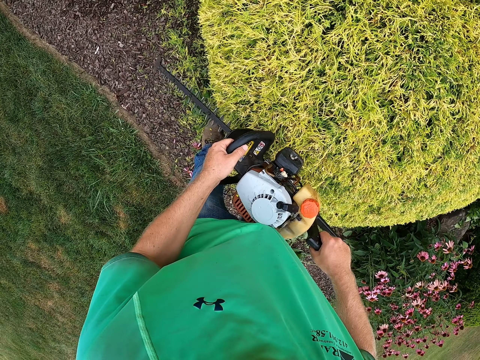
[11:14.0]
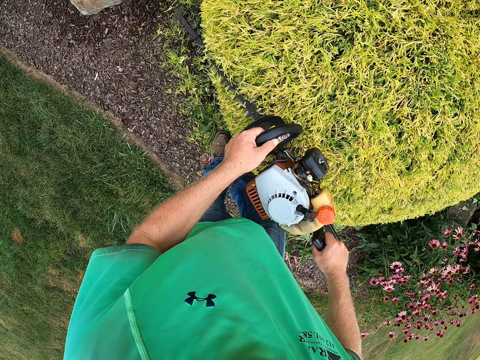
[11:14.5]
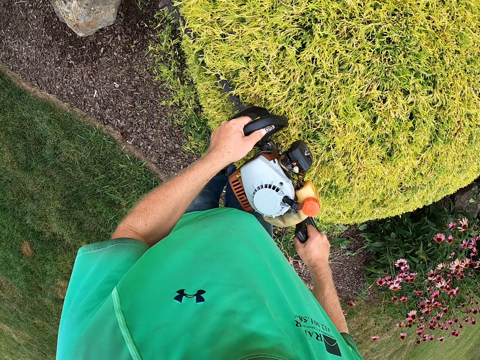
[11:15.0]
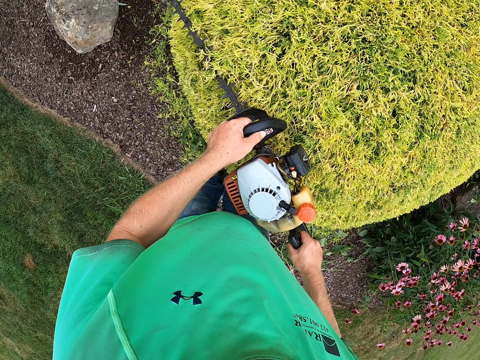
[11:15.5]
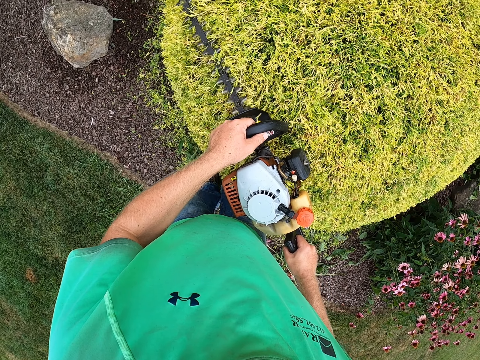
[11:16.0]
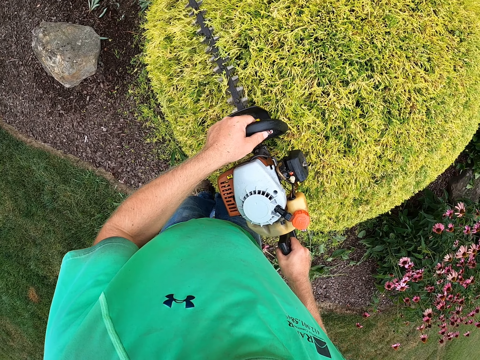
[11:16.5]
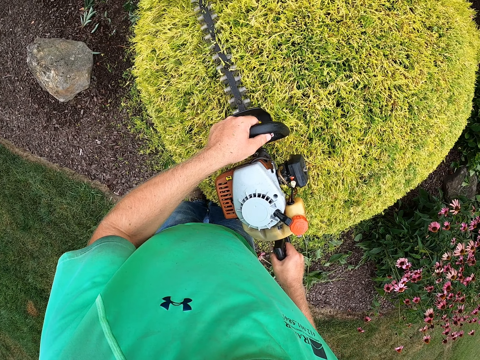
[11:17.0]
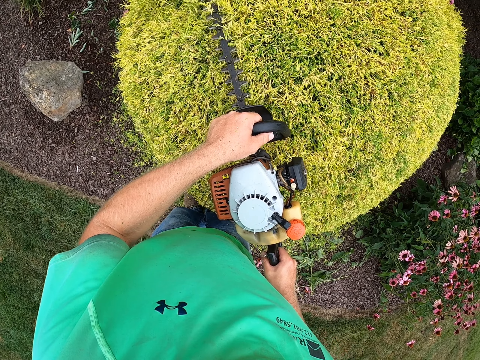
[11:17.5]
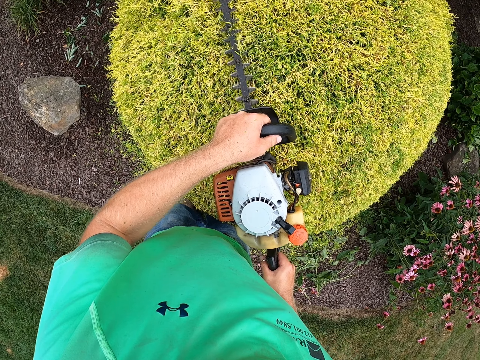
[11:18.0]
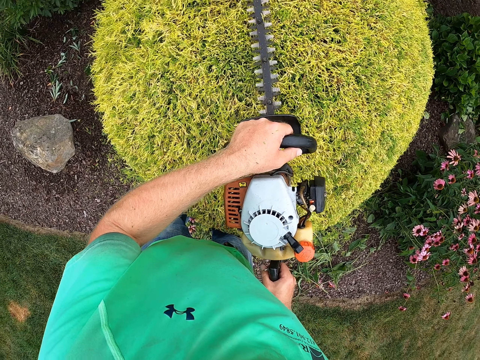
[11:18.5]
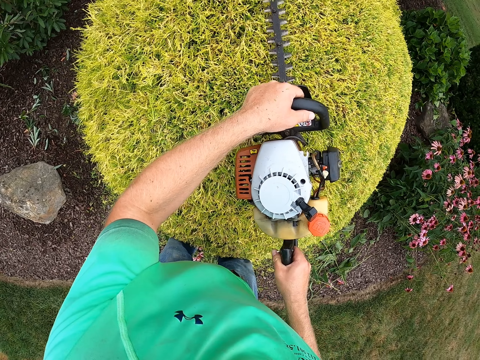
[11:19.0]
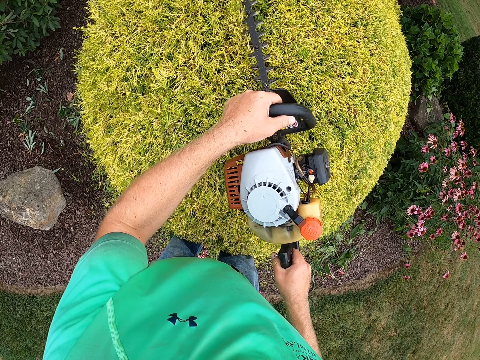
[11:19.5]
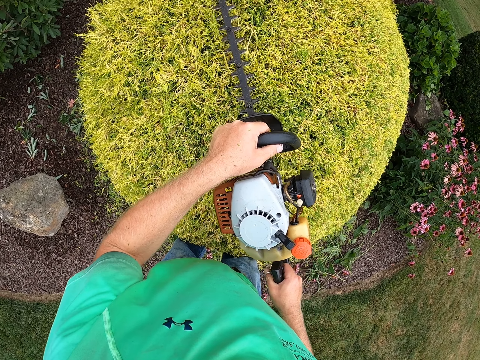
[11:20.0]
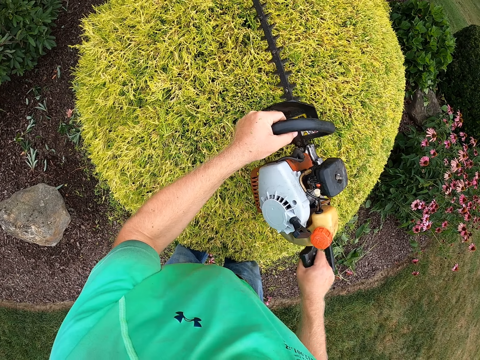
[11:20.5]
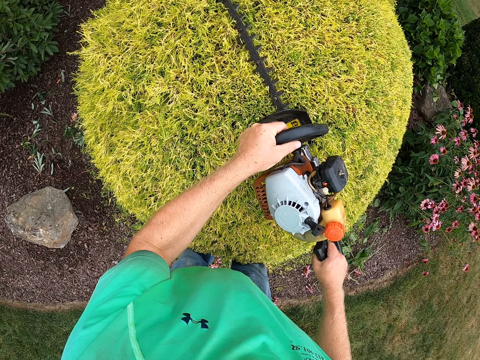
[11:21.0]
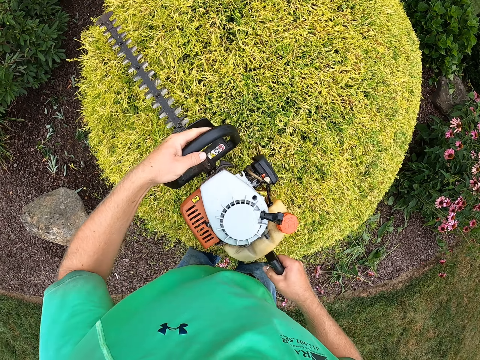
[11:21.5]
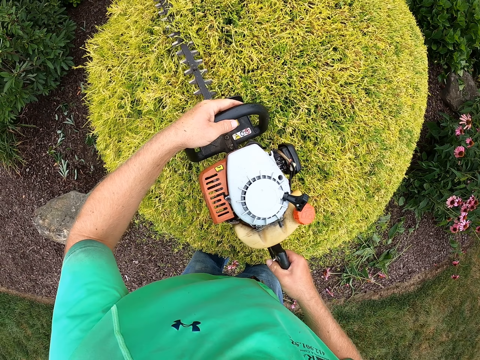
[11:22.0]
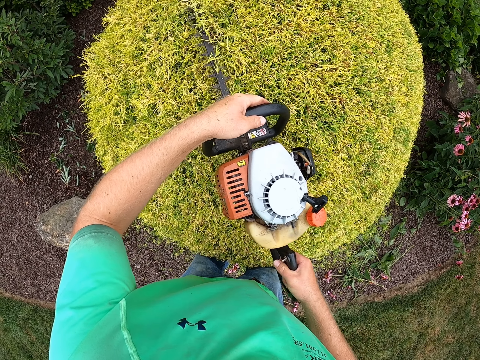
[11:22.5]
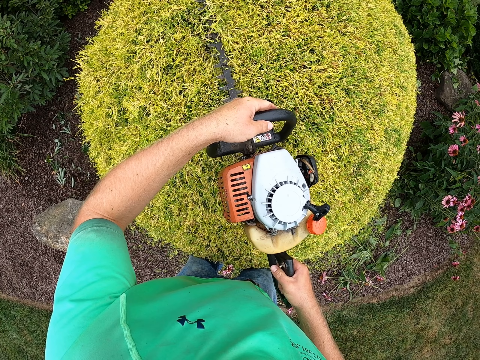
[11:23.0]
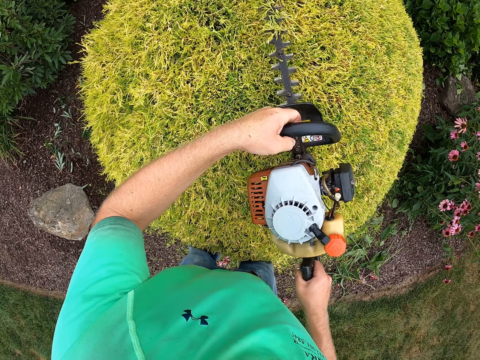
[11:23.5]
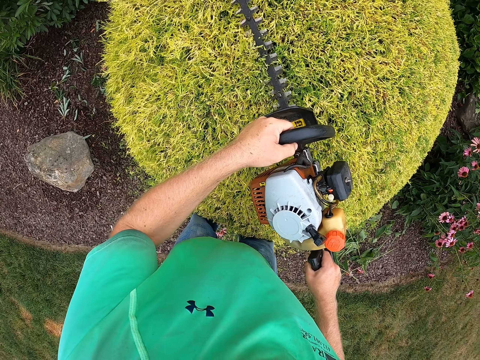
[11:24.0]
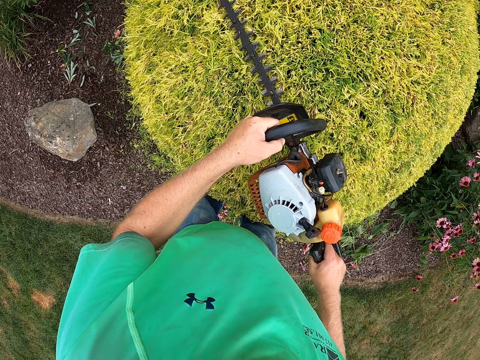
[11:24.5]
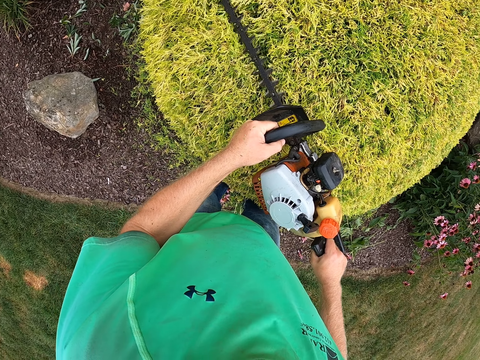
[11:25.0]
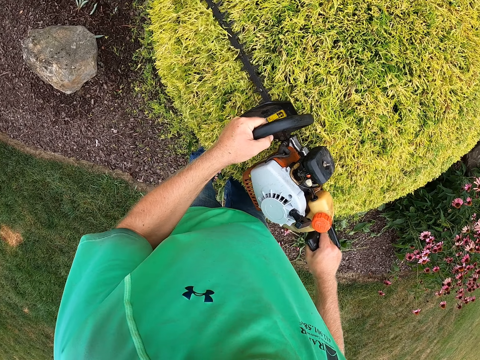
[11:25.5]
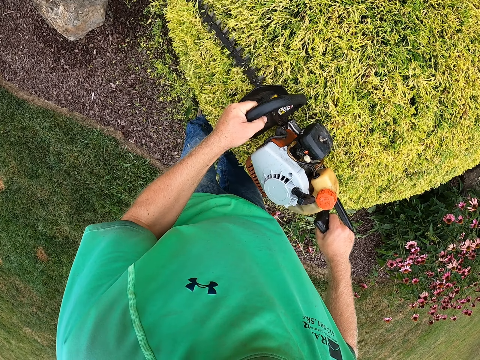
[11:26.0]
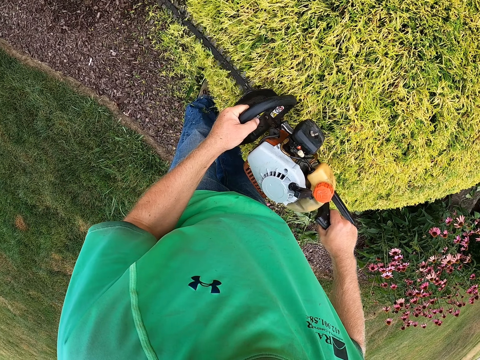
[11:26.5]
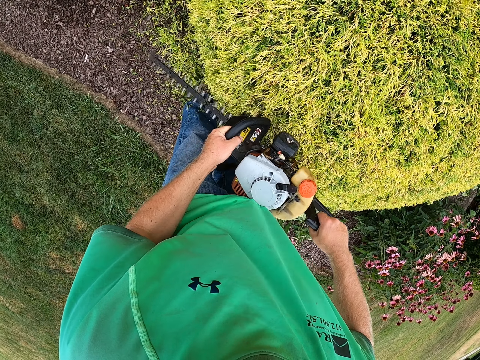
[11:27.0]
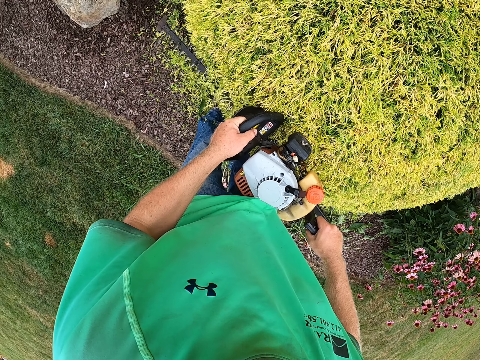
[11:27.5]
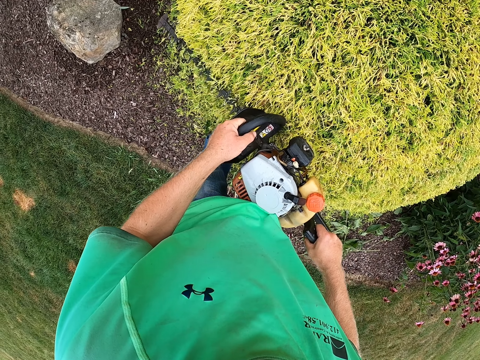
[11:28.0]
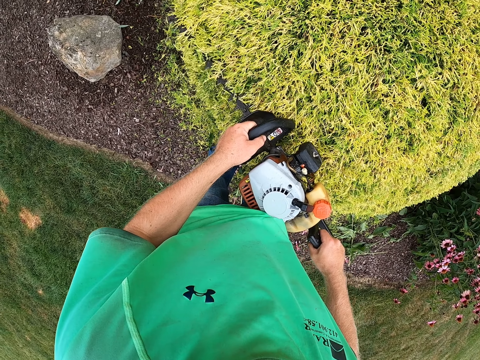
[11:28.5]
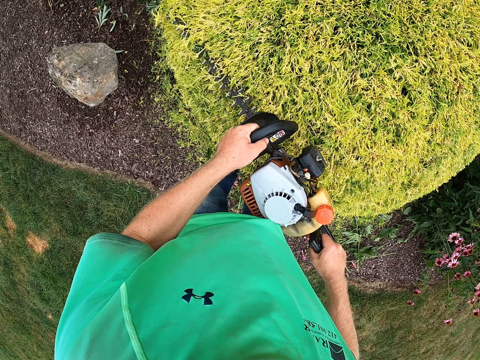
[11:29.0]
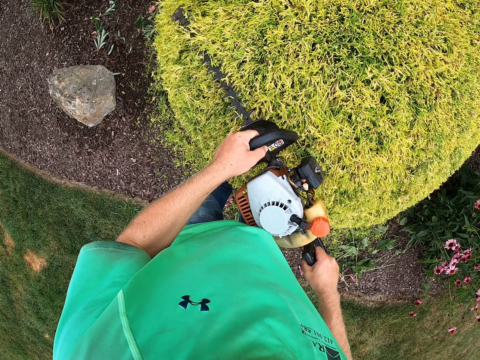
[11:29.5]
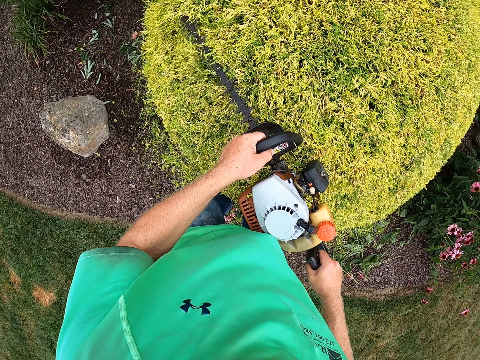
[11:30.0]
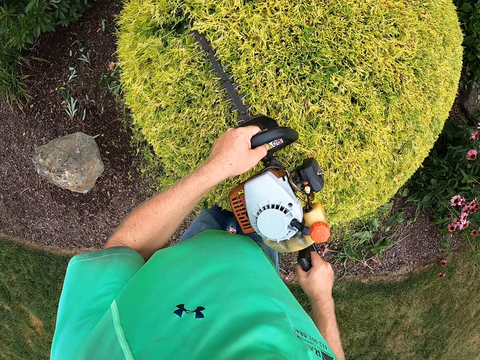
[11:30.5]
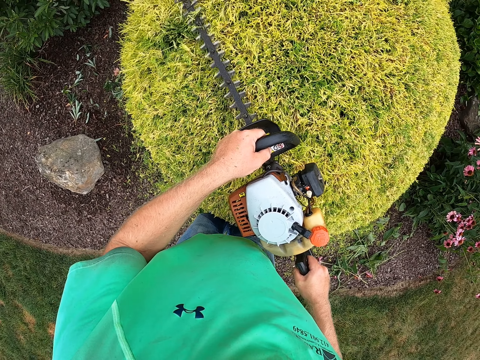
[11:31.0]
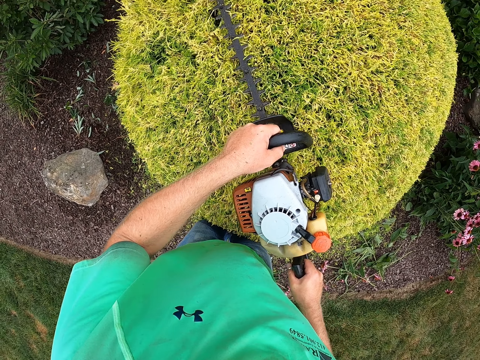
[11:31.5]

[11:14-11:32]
The camera wearer trims a plant with a trimmer. They trim the plant with the trimmer repeatedly.

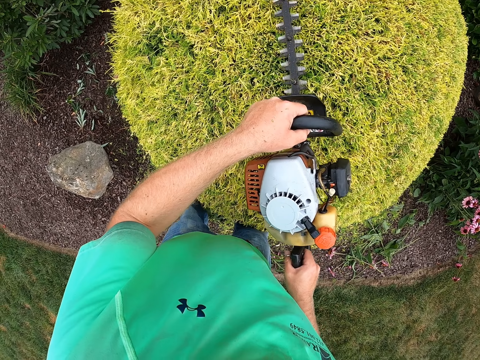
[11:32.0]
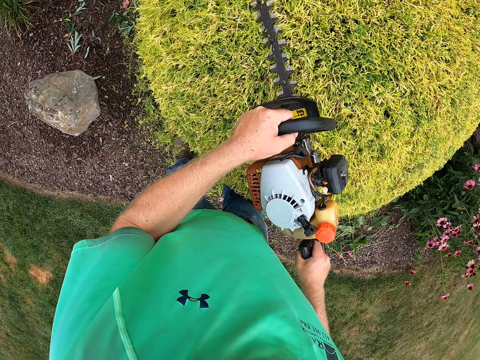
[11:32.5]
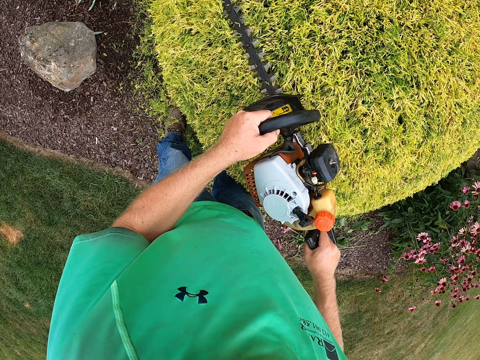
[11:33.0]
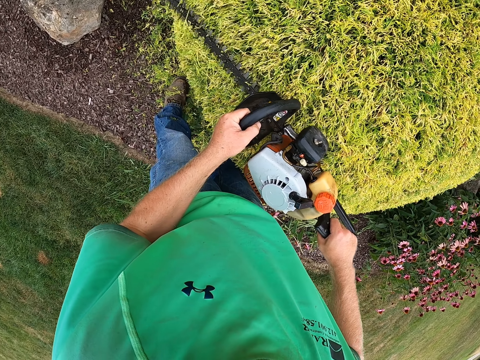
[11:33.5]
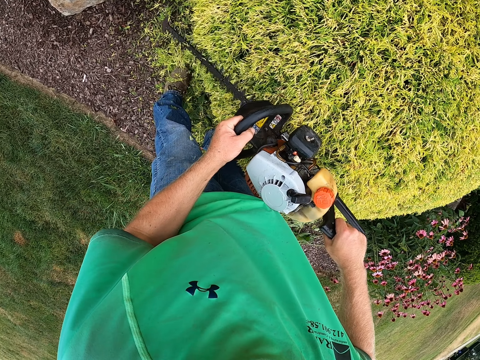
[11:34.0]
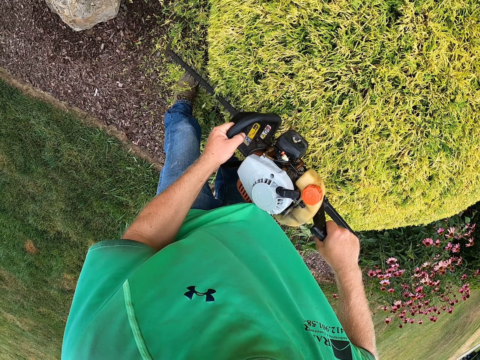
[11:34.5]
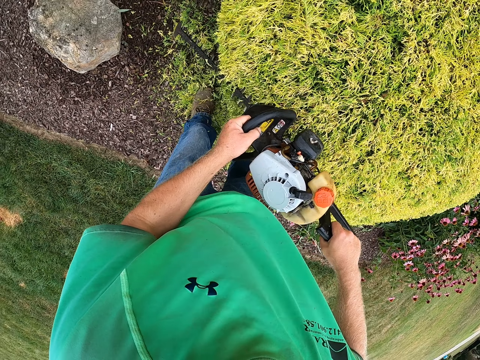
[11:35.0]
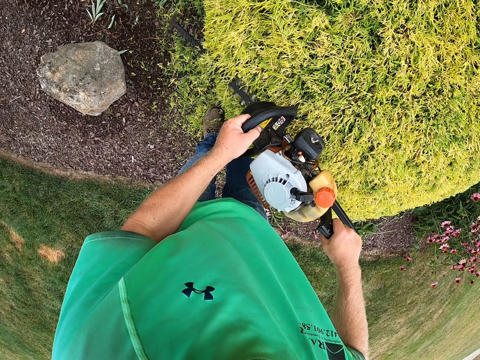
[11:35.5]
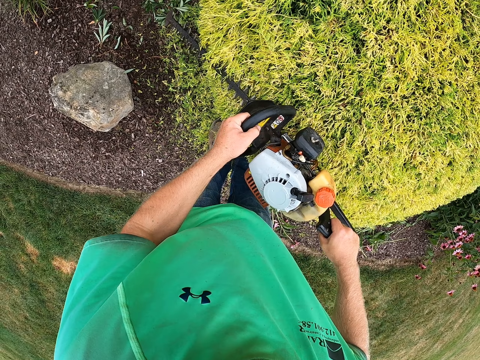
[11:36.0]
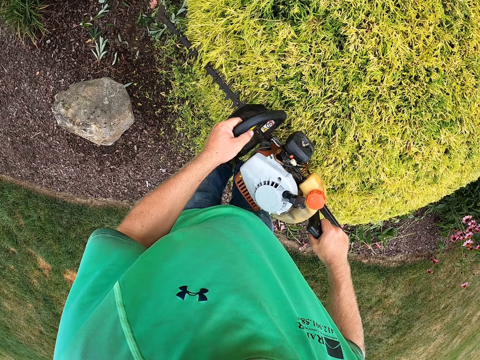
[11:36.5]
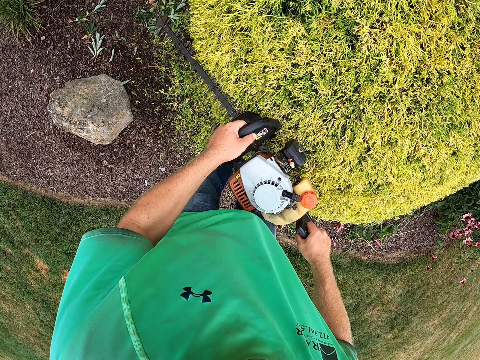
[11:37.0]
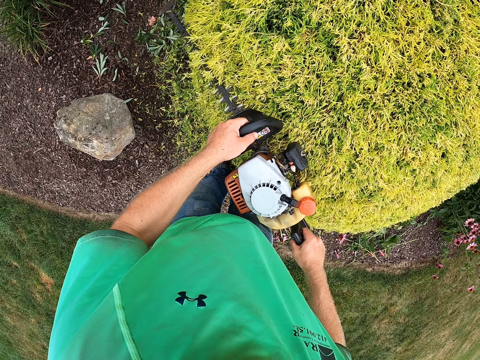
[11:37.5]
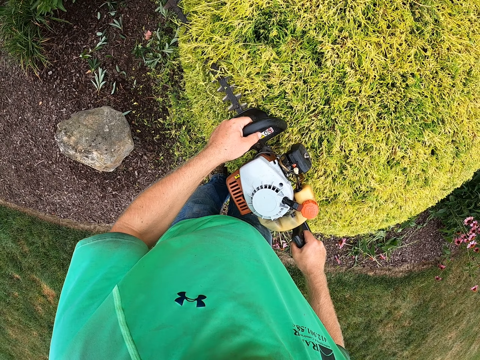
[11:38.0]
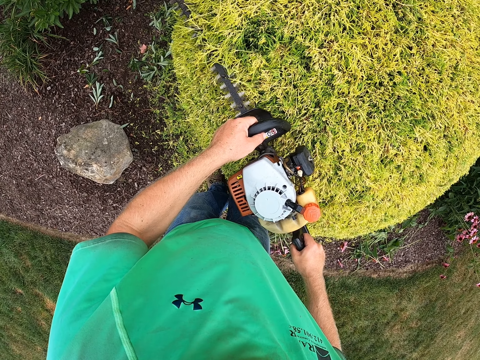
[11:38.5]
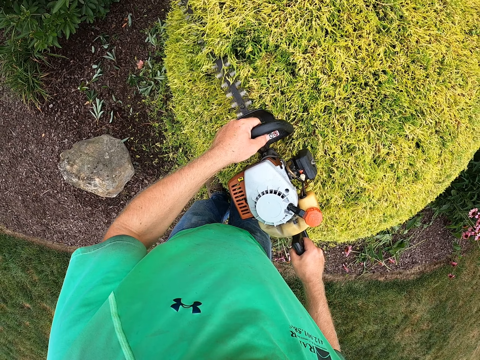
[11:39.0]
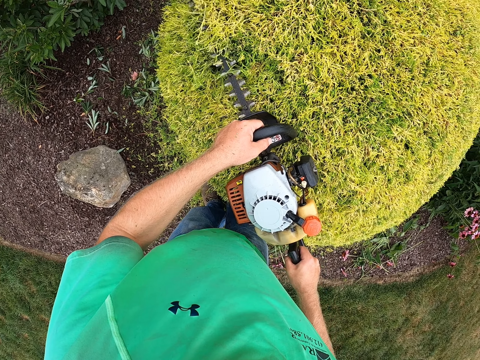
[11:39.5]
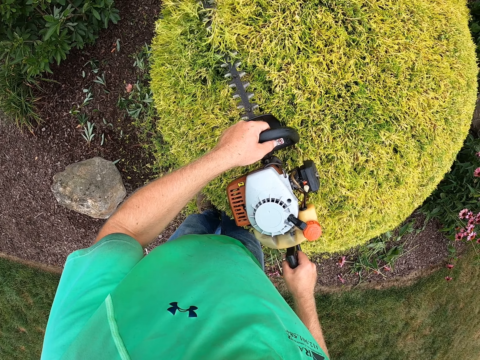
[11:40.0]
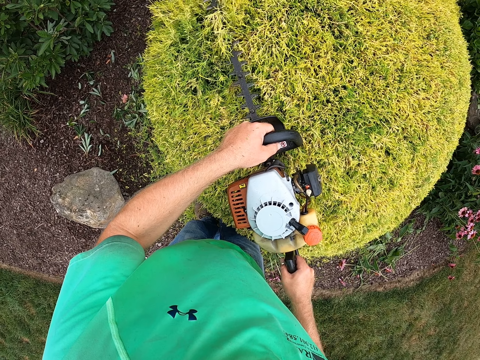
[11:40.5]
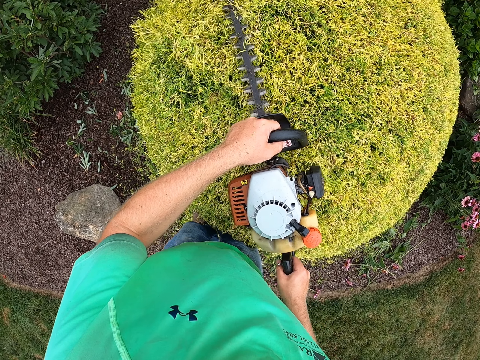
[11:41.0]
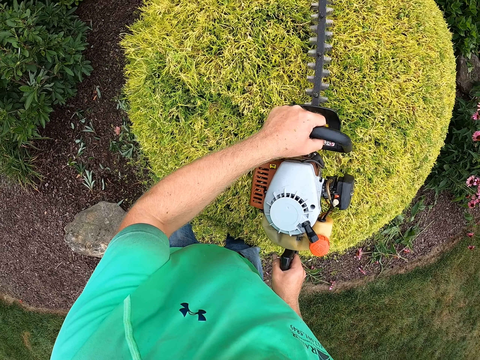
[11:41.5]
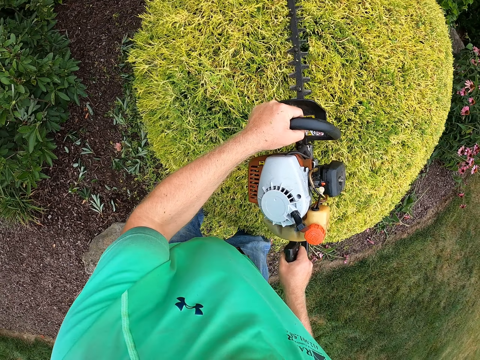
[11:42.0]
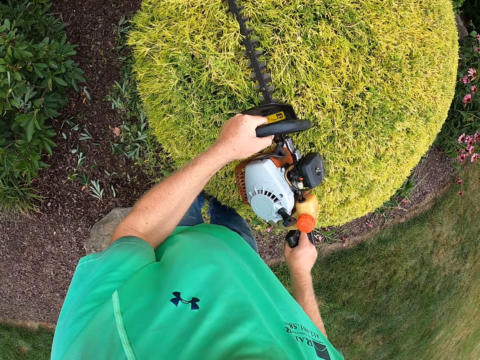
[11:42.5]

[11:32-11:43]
The camera wearer trims a plant with a trimmer. They trim the plant with the trimmer repeatedly.
